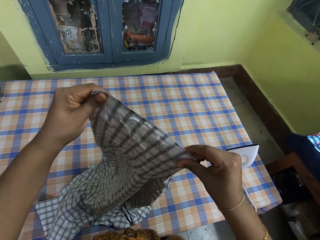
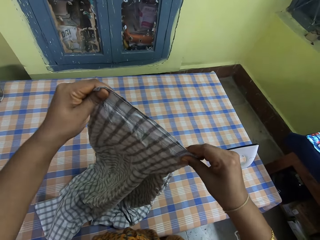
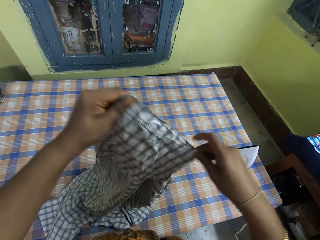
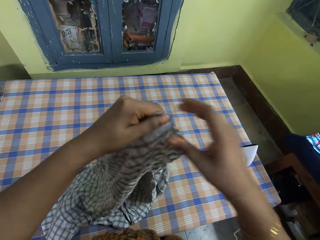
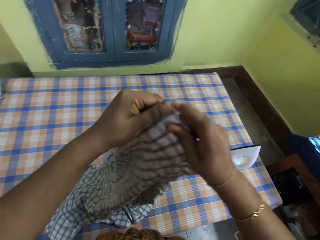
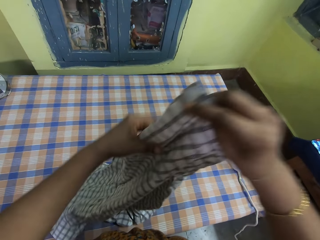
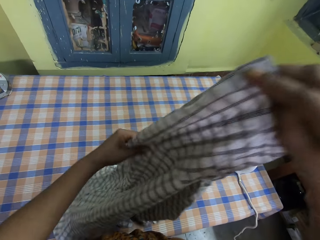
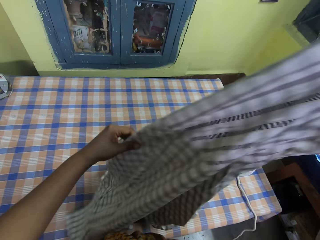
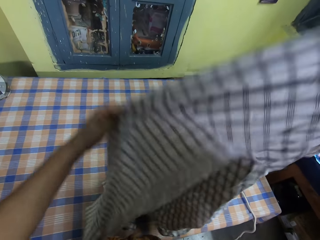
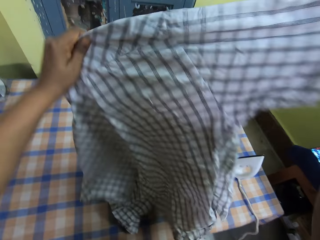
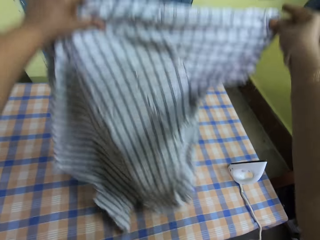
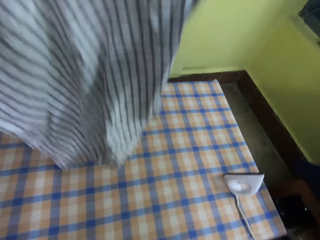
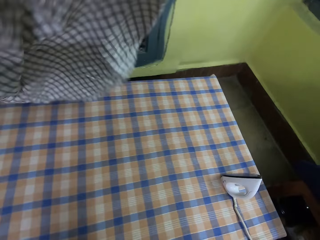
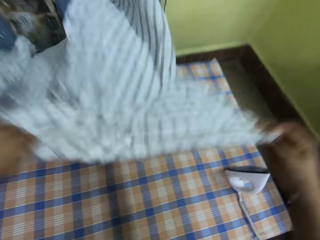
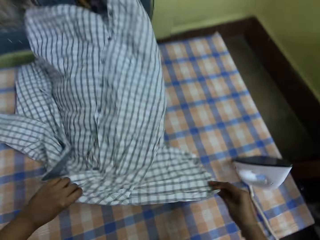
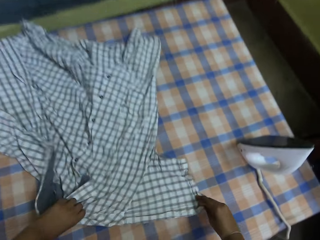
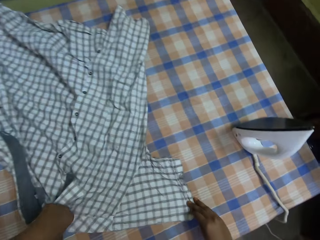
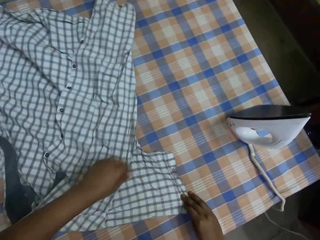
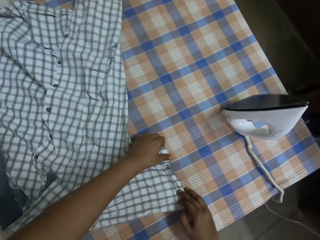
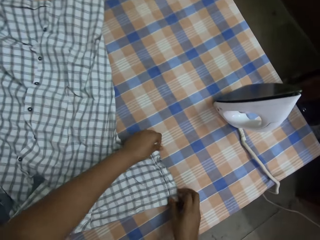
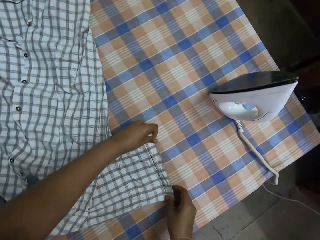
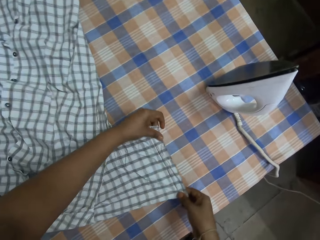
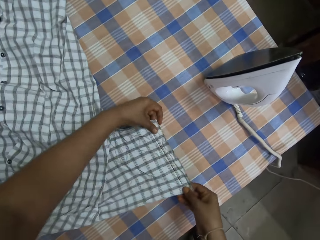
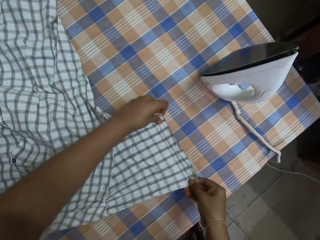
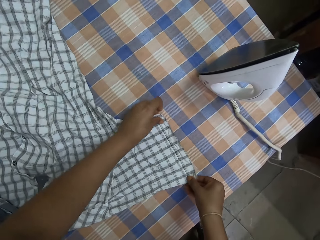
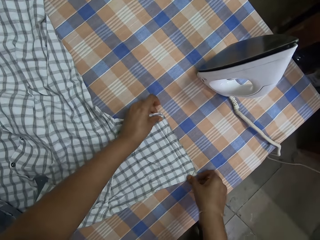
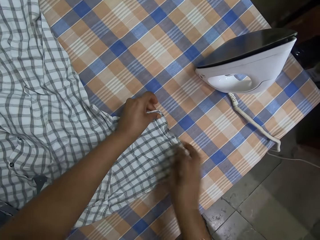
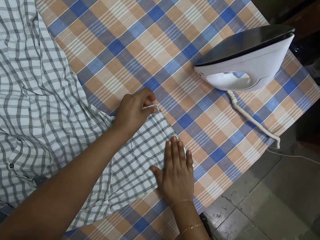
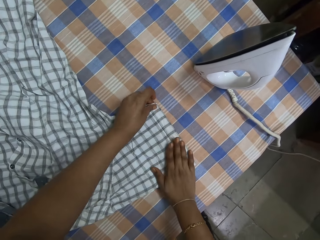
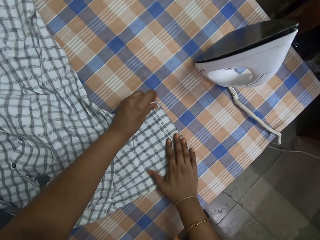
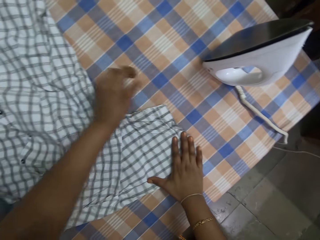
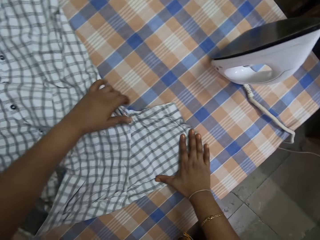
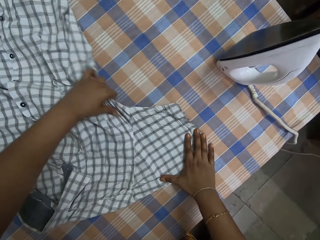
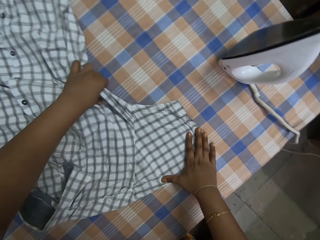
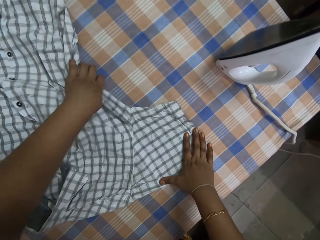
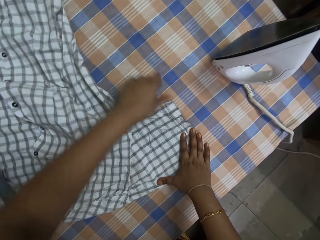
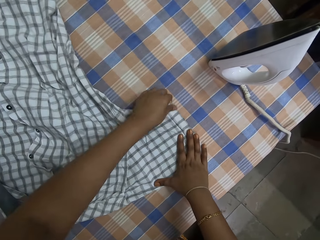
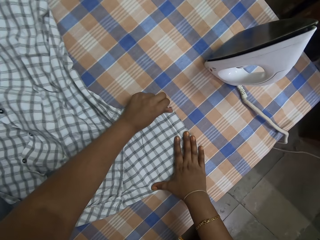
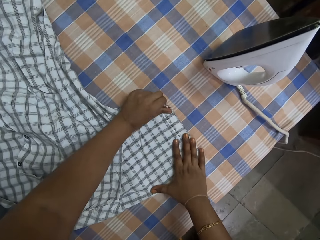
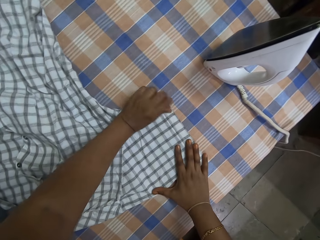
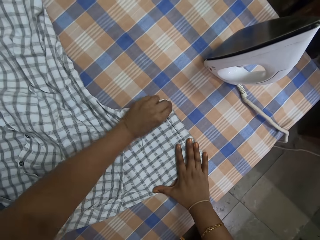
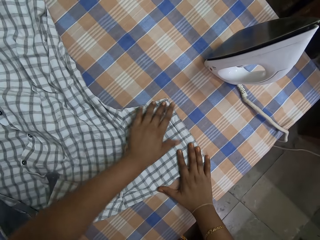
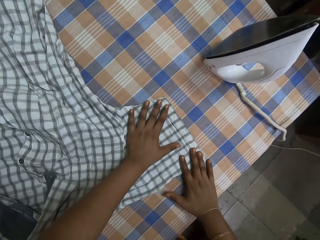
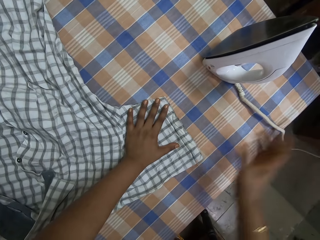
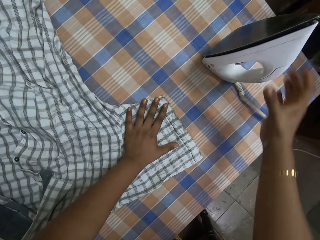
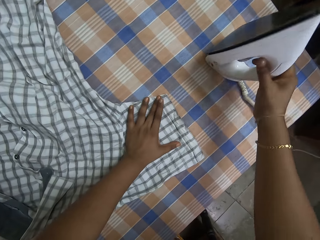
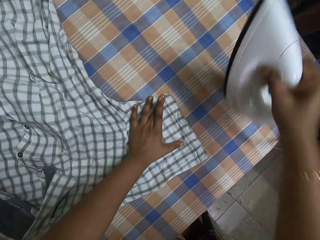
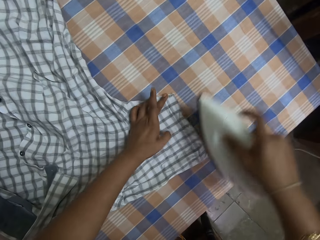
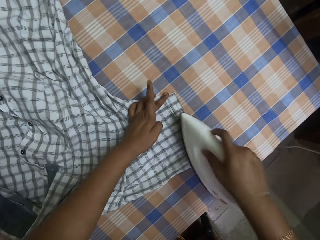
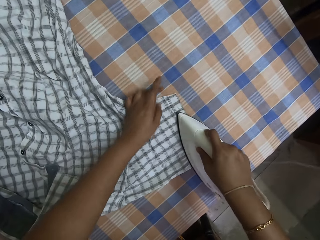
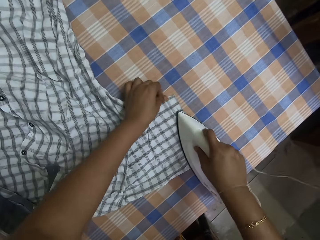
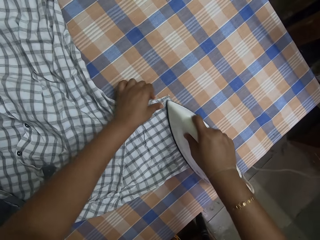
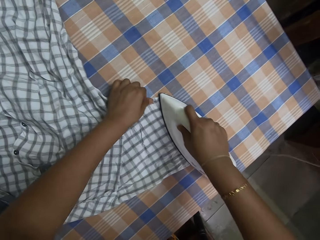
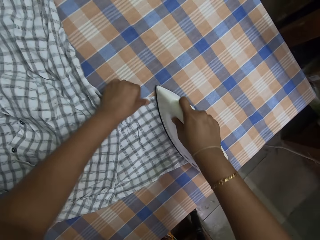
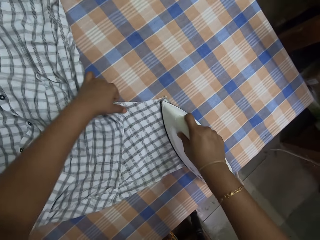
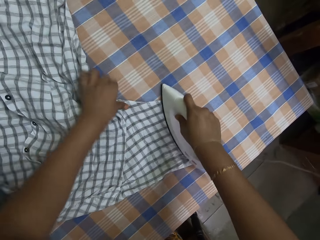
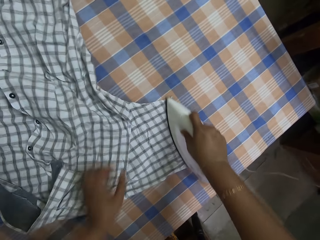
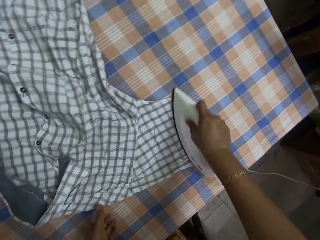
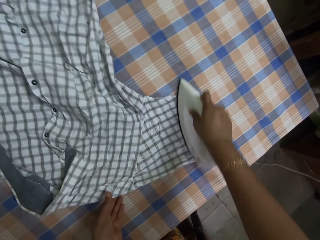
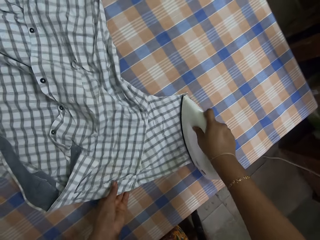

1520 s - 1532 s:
The camera wearer straightens a shirt. They flip the shirt on a table and drop the shirt. They adjust the shirt on the table. They pick the shirt, pick up an ironer. They iron the shirt with the ironer.

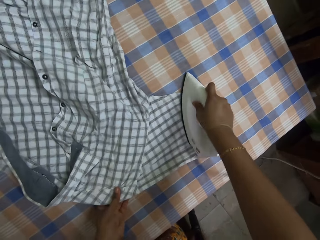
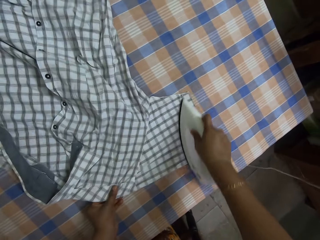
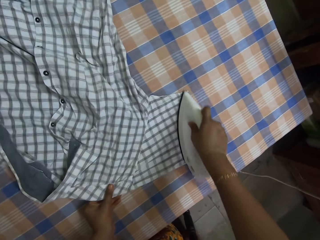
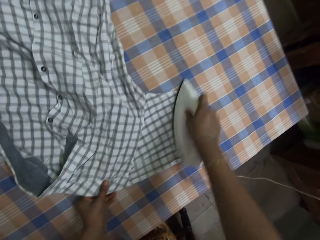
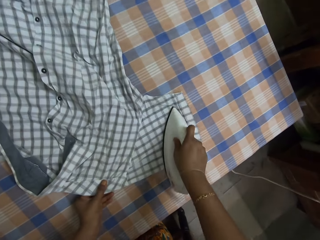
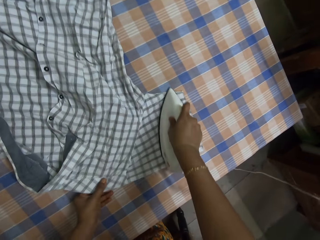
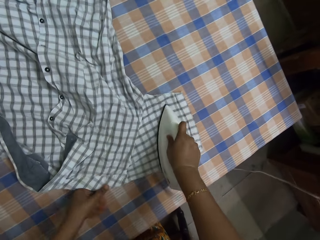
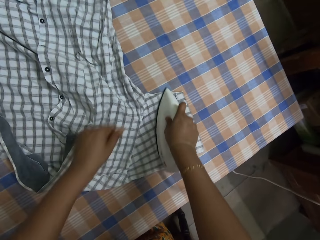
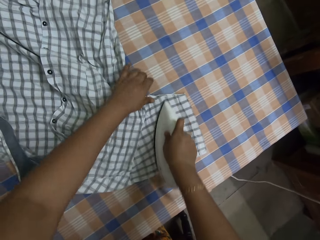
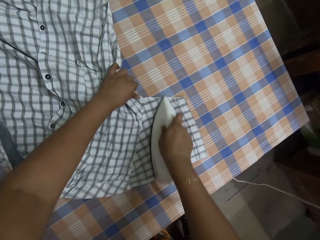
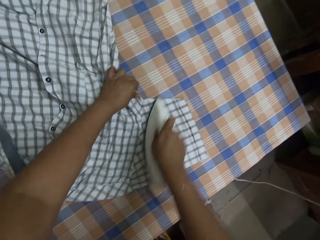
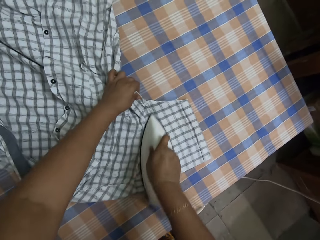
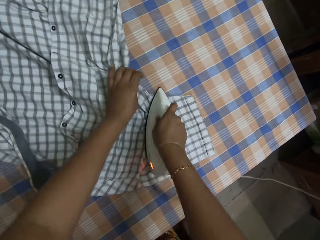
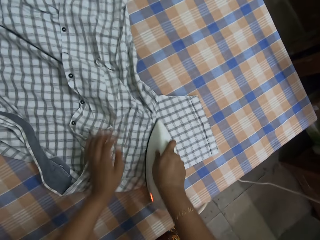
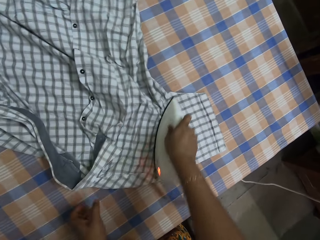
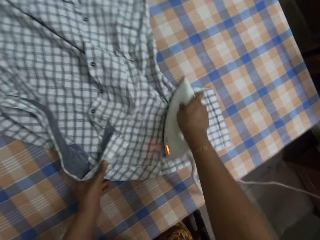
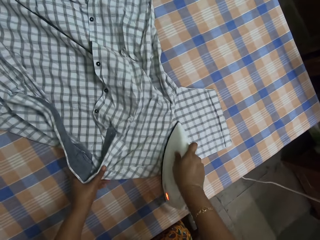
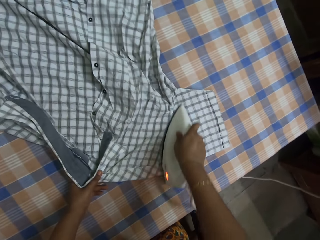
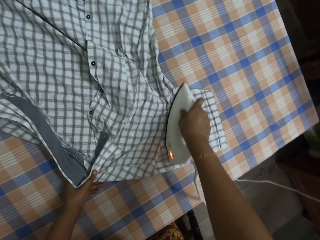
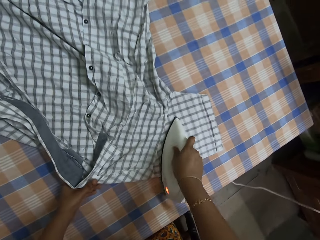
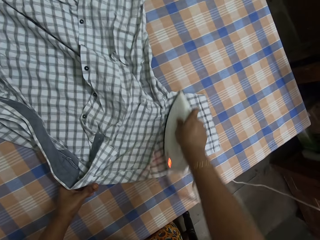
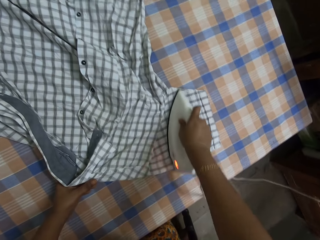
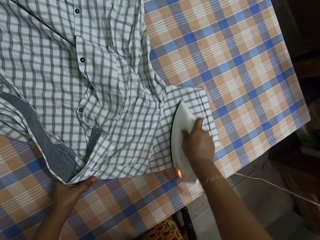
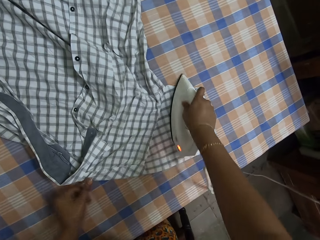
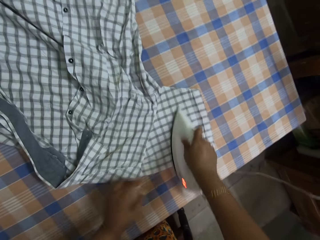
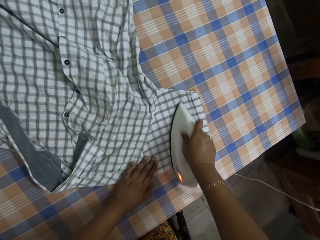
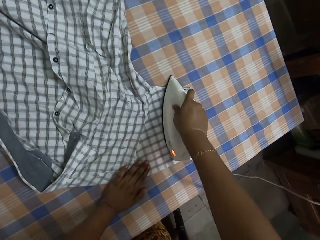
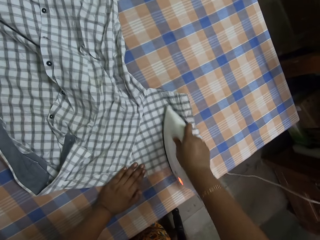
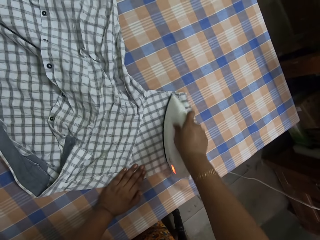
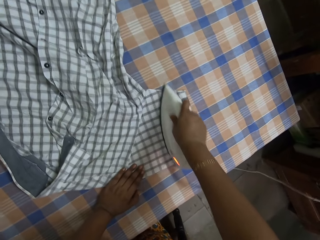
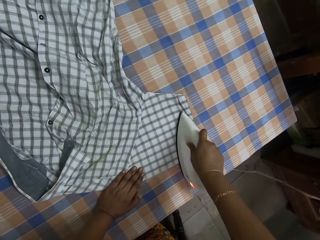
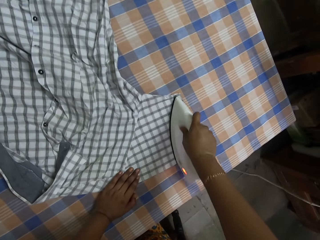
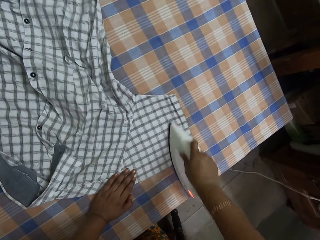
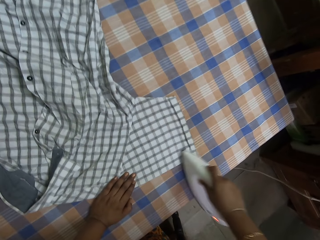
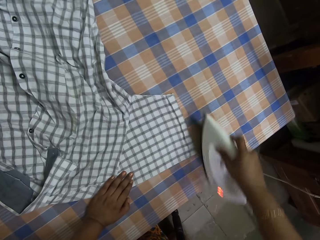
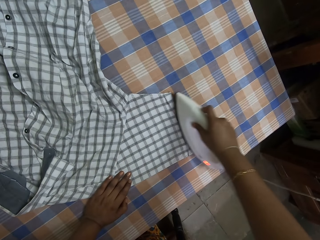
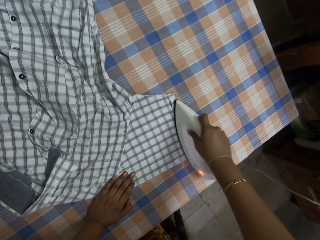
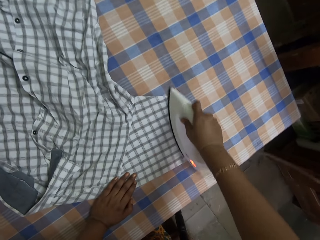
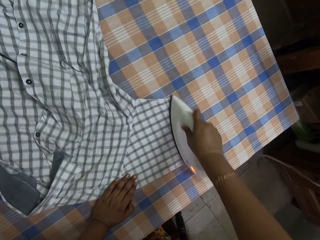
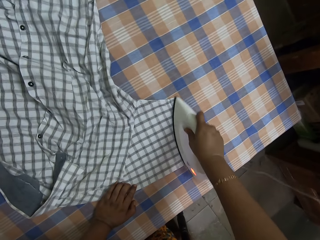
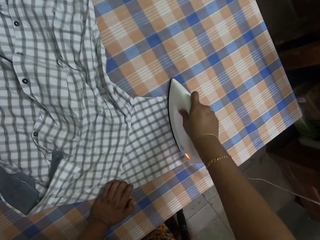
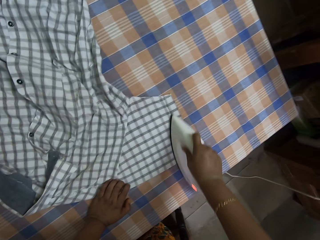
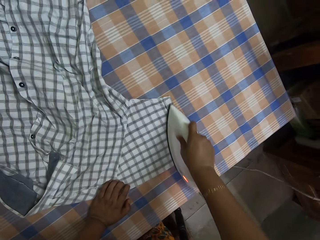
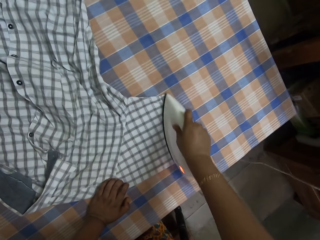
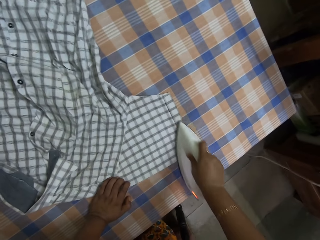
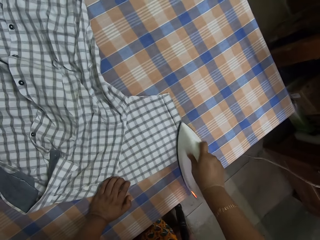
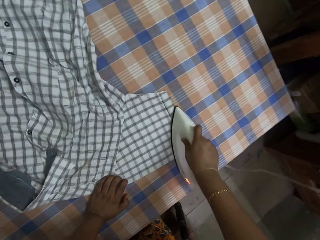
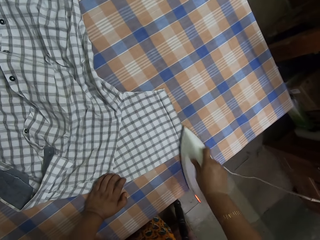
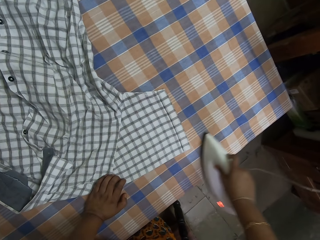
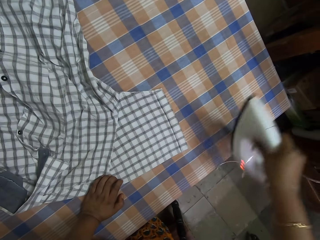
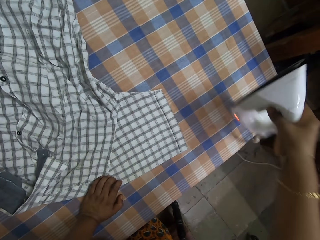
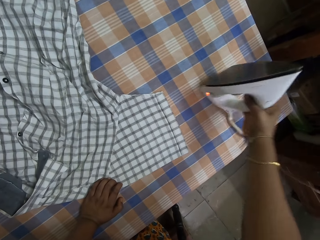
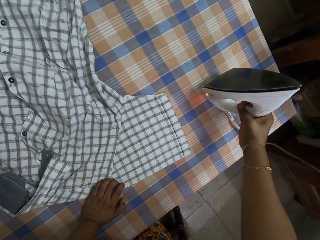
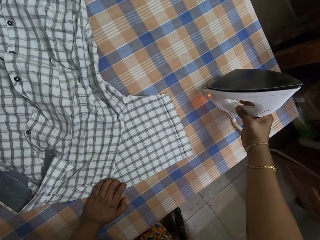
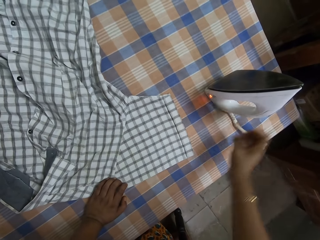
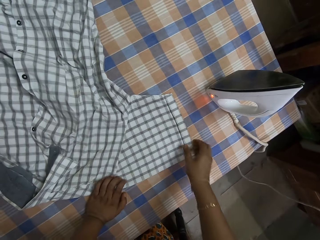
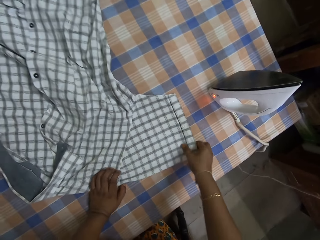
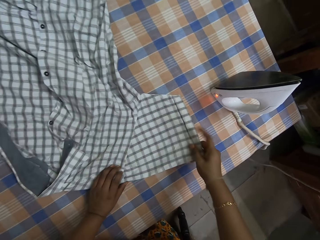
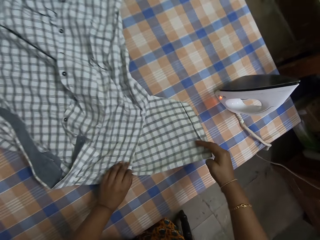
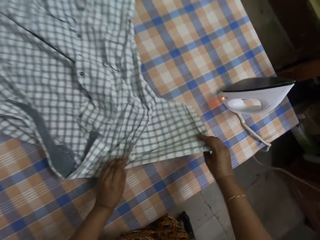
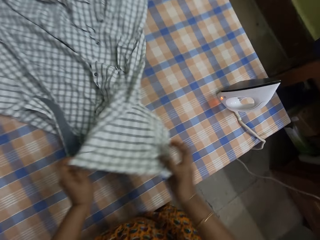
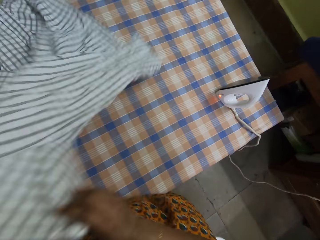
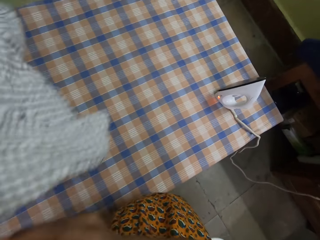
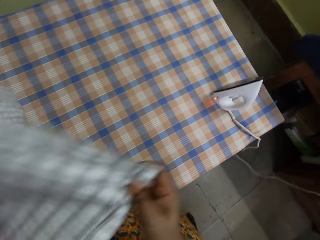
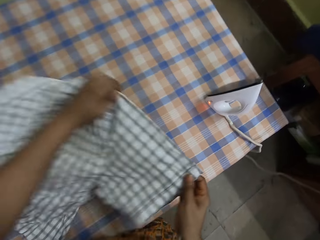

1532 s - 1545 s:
The camera wearer adjusts a shirt on a table. They iron the shirt with an ironer. They adjust the shirt on the table. They iron the shirt with the ironer. They put down the ironer. They flip the shirt on the table.
